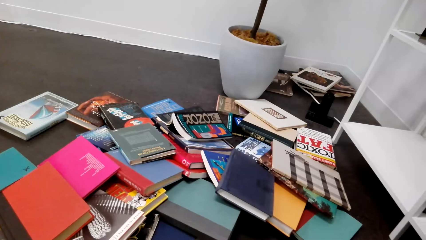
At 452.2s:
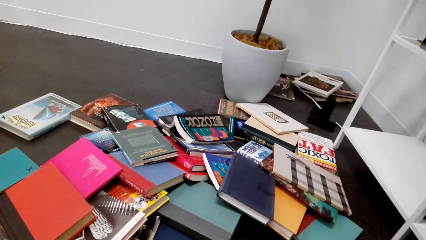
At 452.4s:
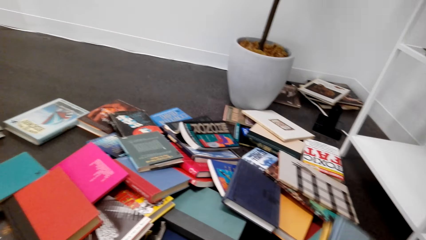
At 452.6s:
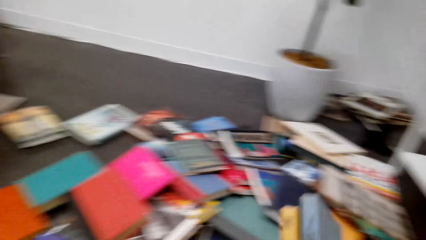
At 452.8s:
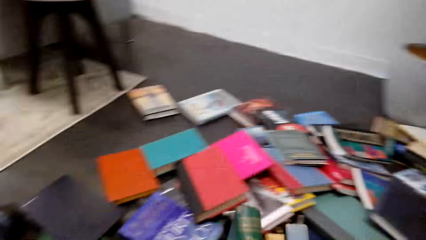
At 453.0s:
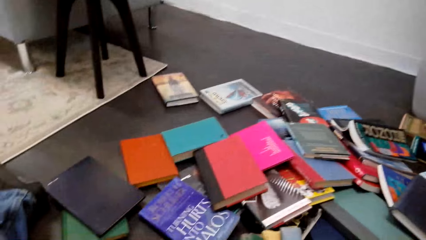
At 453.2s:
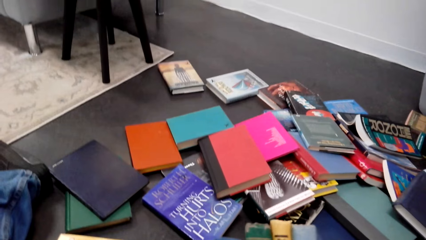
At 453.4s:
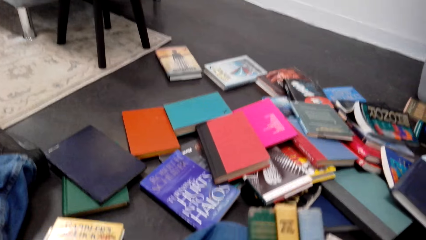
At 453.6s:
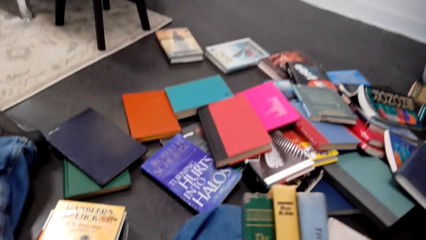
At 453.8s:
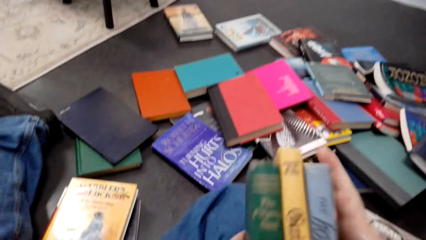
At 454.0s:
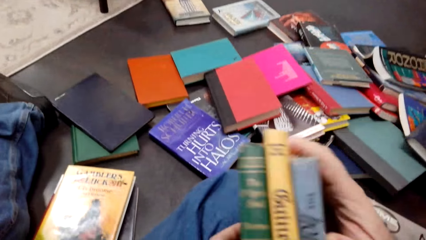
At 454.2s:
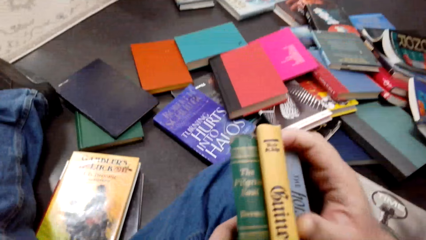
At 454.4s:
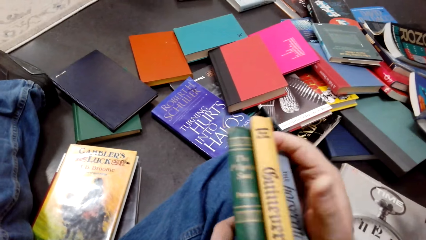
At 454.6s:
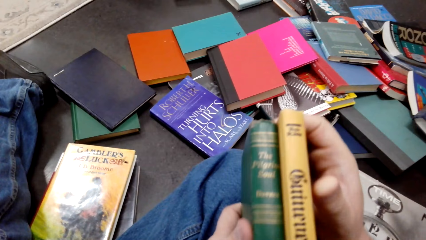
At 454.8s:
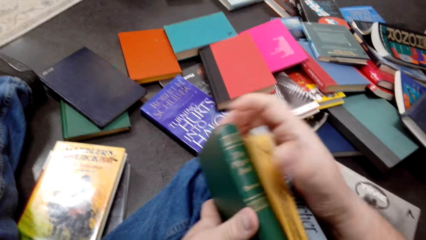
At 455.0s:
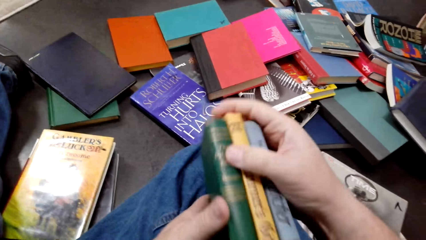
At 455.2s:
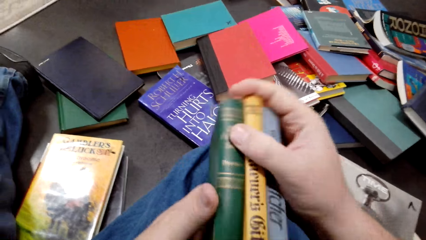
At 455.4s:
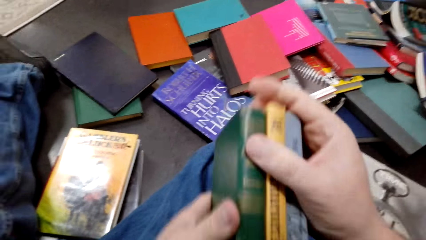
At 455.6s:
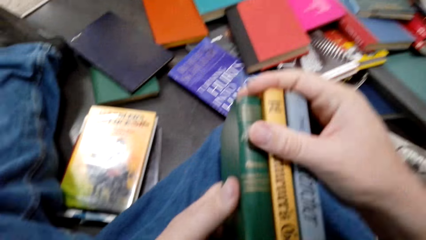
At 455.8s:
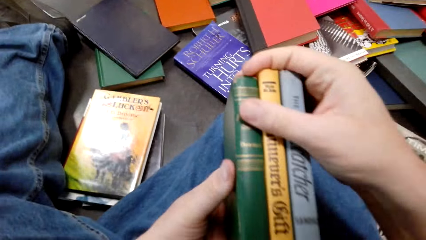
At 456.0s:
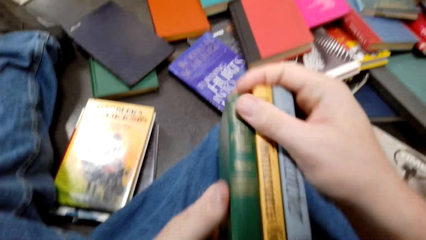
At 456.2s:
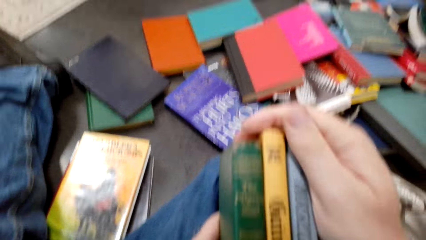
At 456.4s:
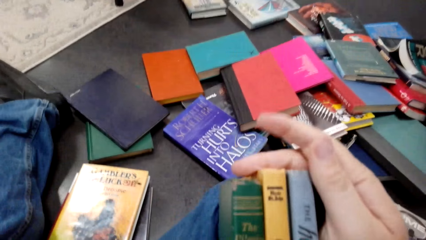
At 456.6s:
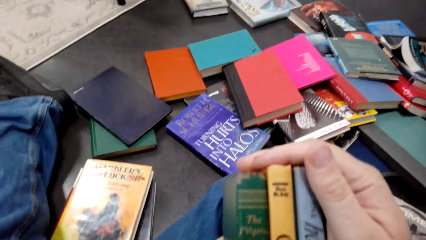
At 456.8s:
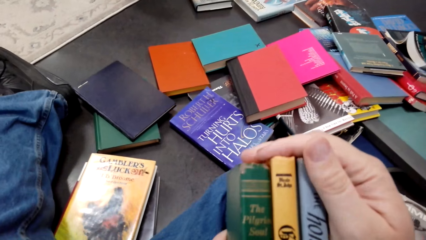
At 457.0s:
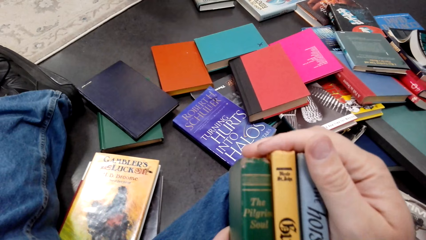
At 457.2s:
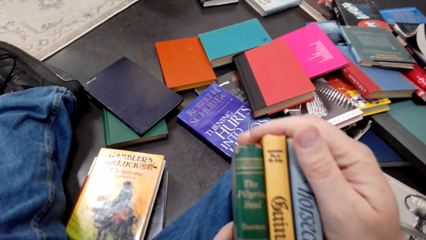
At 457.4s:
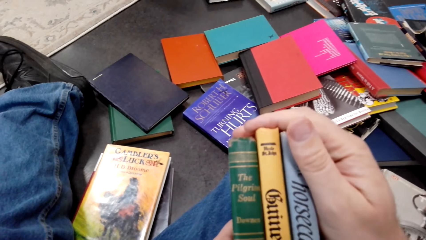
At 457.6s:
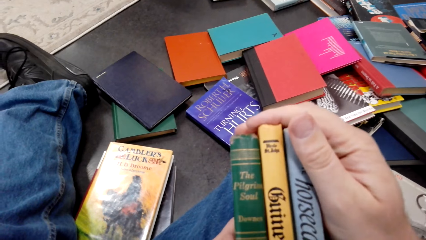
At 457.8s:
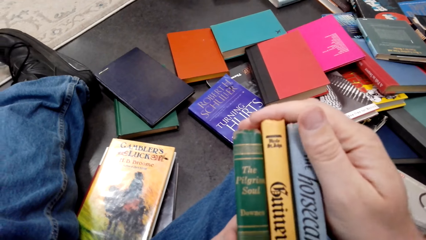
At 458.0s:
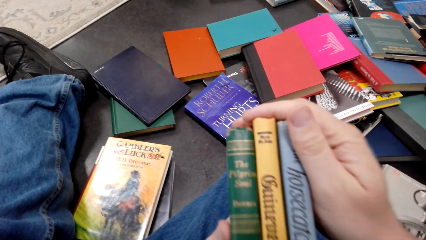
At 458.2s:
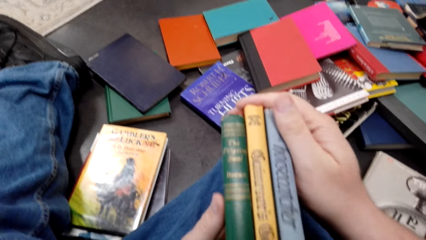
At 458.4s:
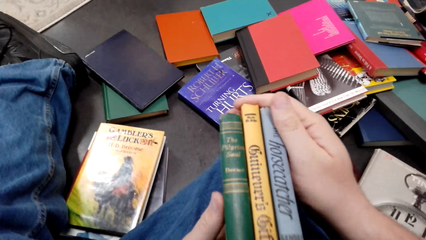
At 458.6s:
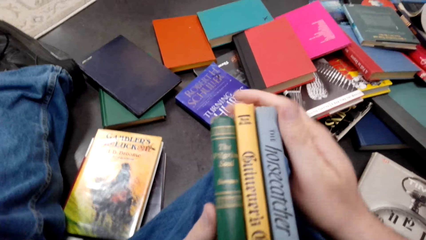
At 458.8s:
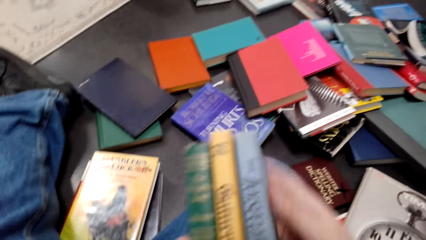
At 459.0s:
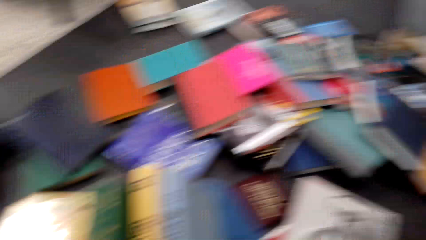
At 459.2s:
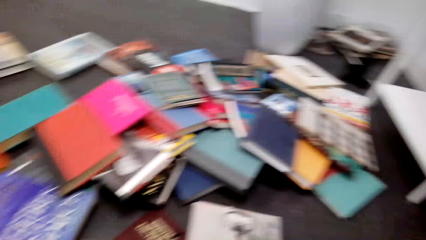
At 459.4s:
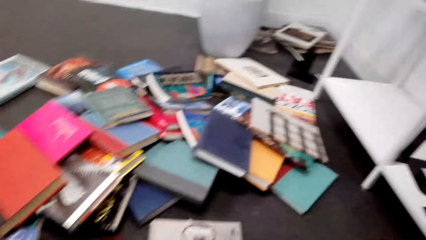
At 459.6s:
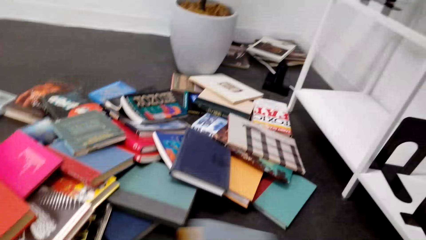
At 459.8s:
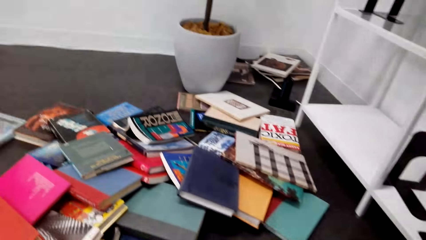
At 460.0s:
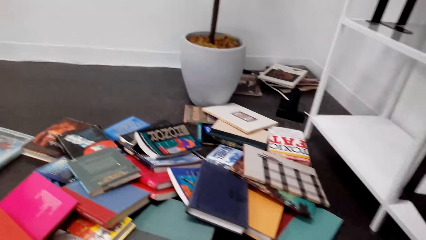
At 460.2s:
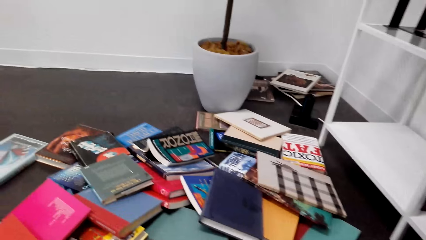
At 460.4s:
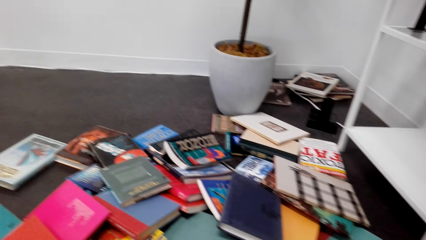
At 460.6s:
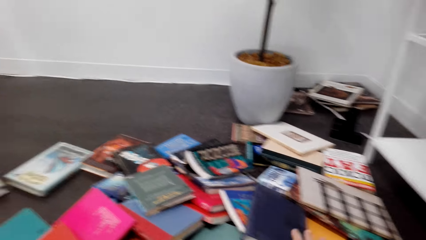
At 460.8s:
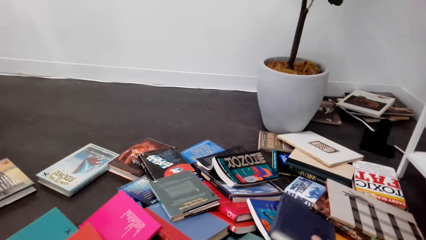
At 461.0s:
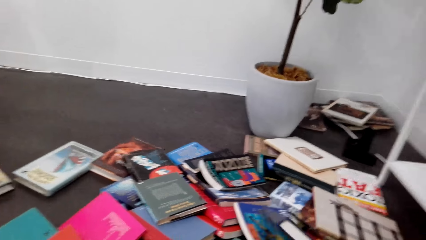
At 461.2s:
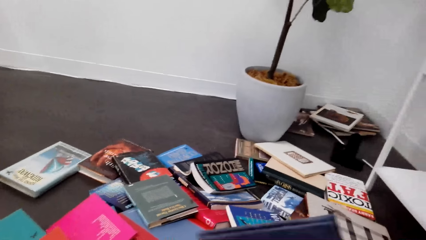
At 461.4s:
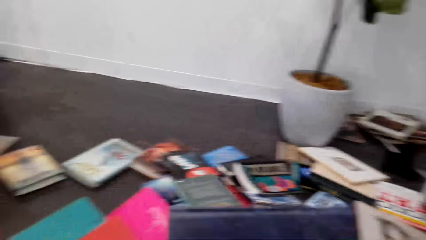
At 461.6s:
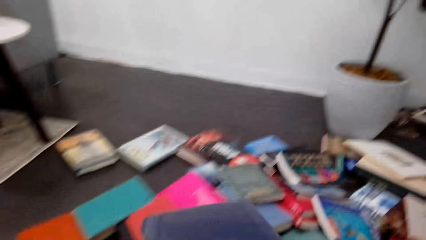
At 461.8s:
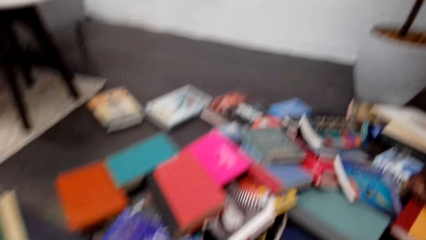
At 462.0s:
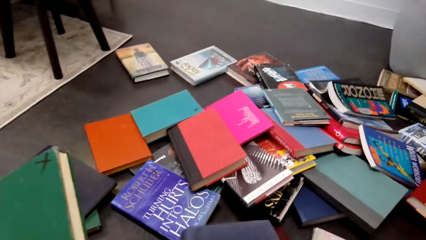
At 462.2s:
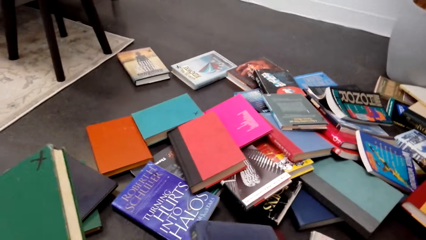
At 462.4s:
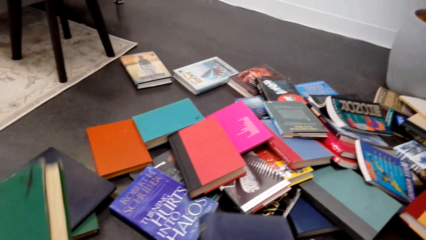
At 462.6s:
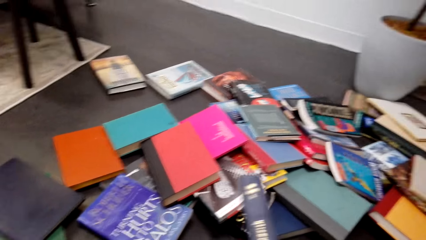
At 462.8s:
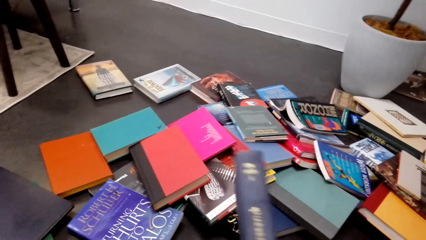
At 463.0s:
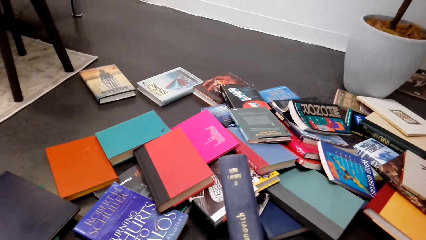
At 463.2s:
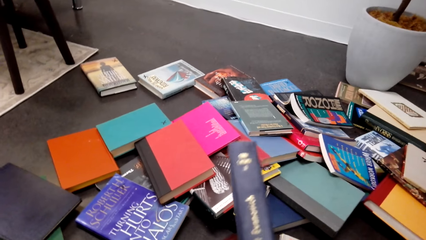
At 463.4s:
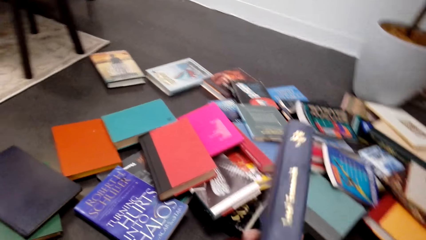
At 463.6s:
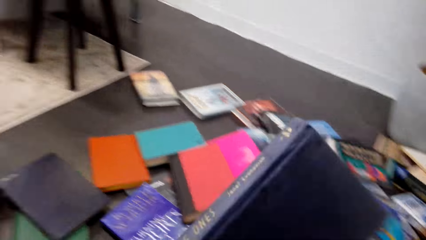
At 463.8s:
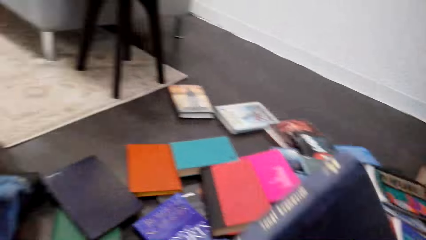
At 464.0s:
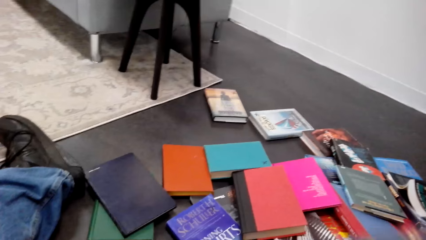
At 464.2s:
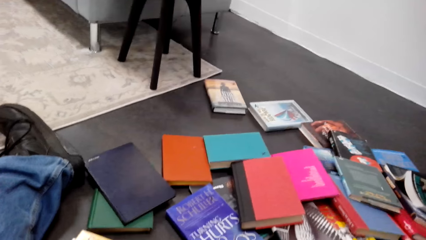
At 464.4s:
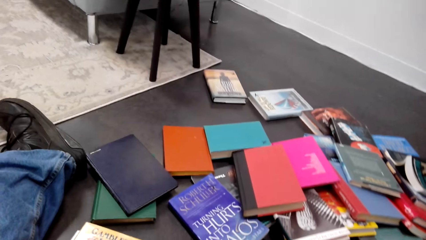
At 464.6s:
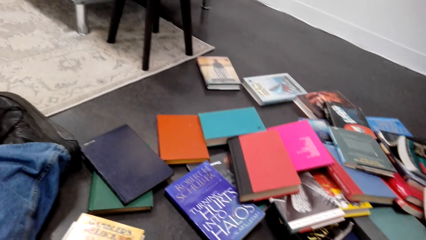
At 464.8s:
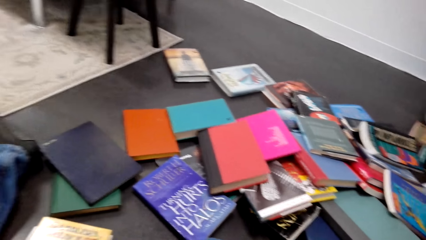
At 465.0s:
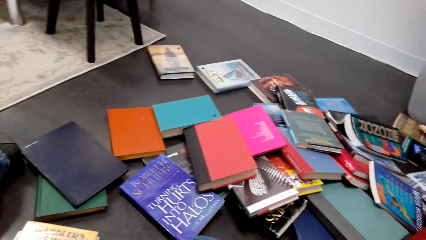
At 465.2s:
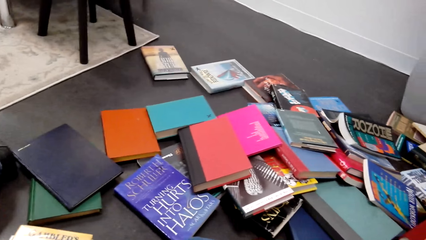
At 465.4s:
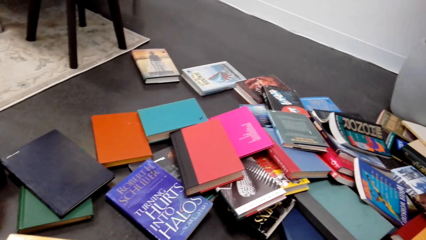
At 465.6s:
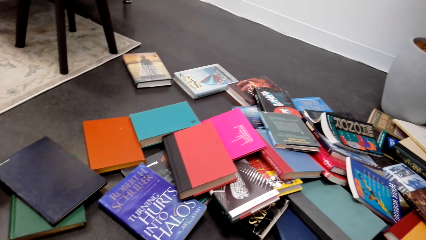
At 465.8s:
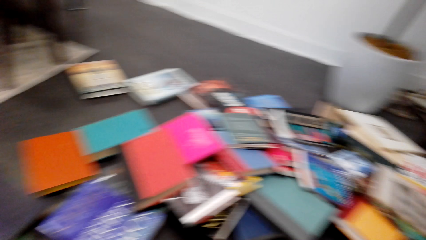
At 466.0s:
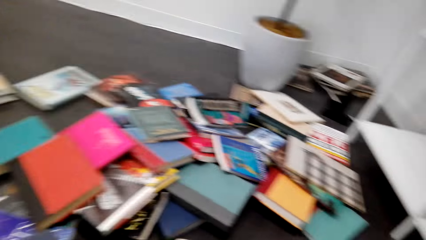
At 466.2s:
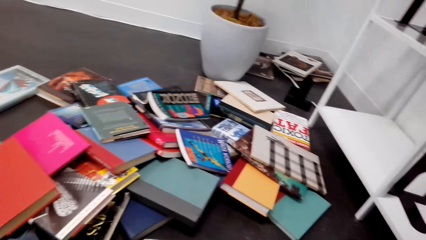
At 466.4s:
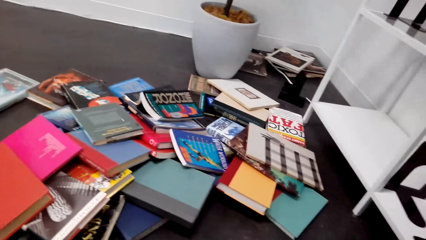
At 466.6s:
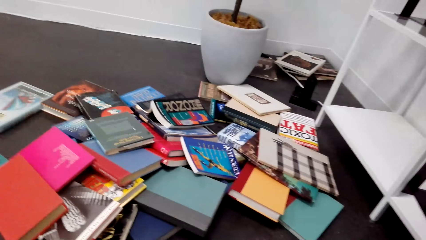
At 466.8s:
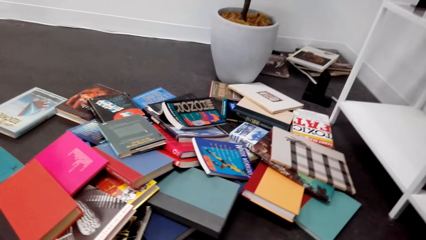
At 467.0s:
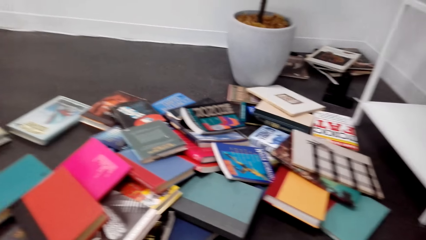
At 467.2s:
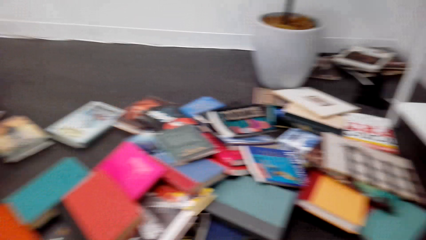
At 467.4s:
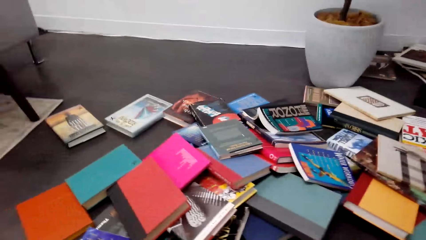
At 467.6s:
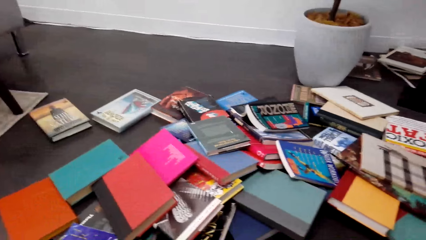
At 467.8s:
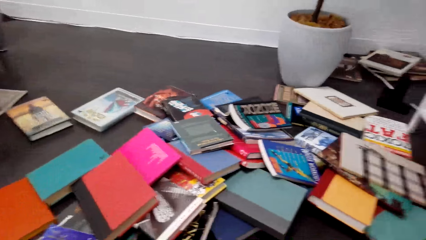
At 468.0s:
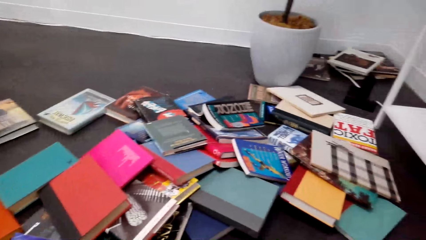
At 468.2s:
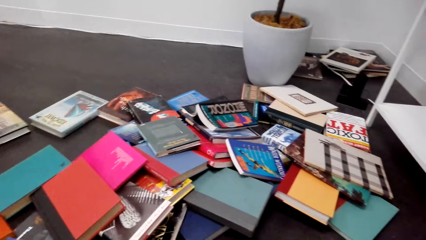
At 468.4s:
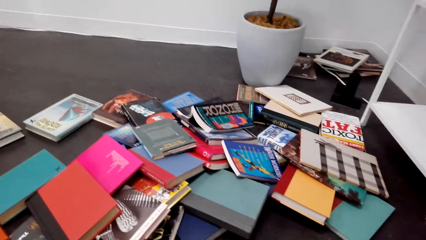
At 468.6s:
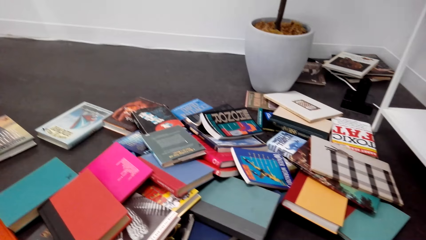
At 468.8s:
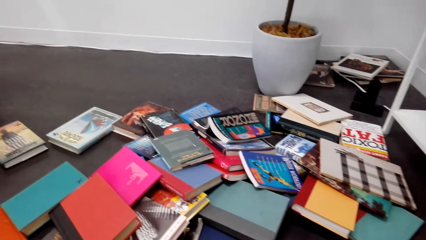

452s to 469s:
The camera wearer holds books. They pick the books. They pick a book from the floor. They hold the books.
